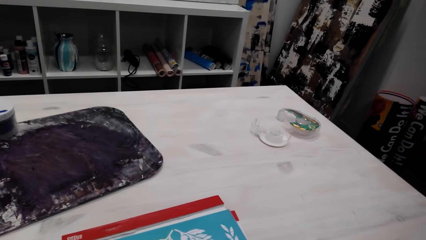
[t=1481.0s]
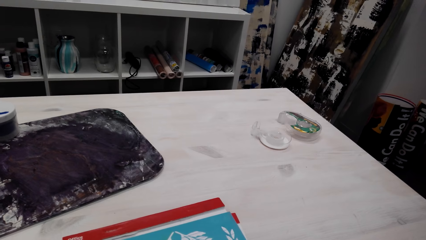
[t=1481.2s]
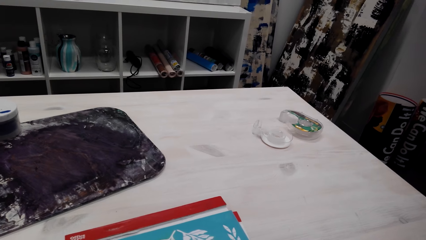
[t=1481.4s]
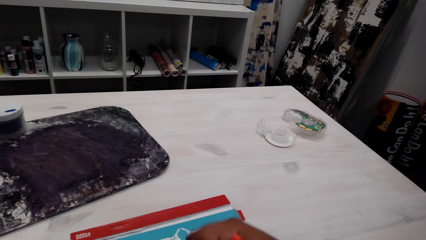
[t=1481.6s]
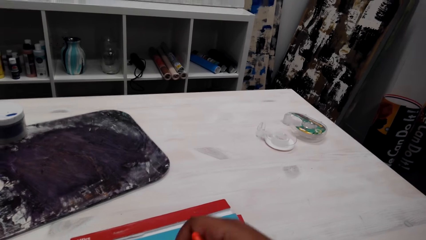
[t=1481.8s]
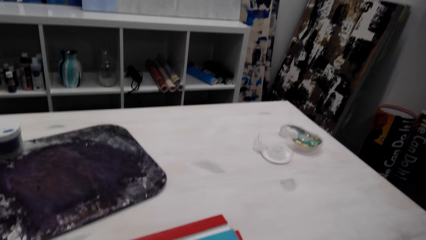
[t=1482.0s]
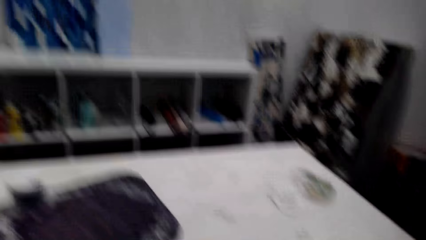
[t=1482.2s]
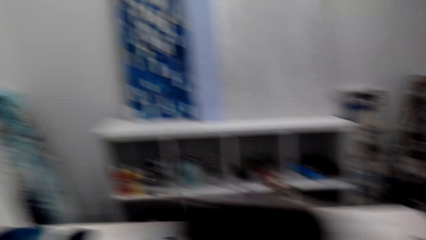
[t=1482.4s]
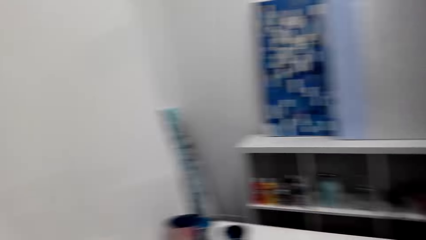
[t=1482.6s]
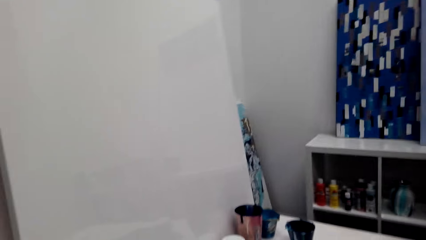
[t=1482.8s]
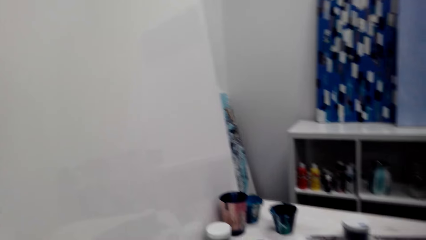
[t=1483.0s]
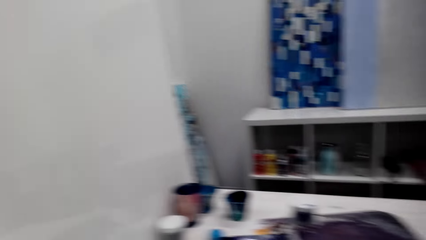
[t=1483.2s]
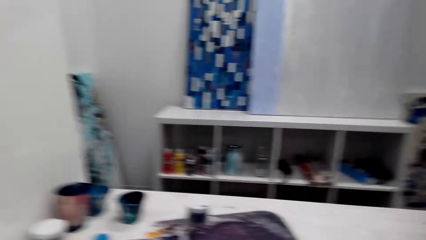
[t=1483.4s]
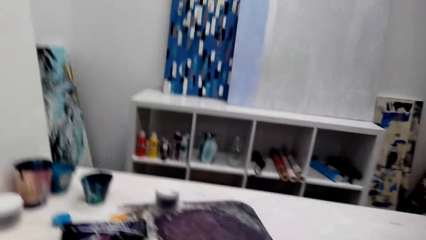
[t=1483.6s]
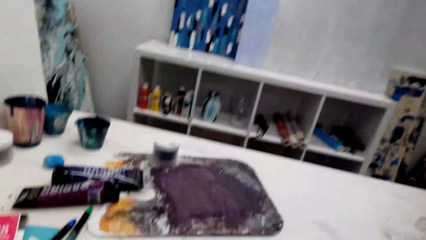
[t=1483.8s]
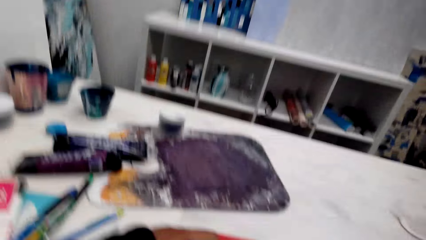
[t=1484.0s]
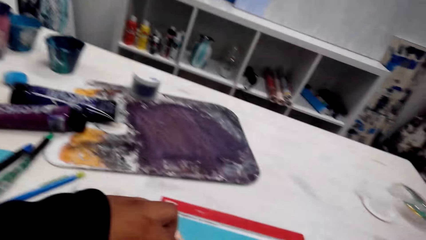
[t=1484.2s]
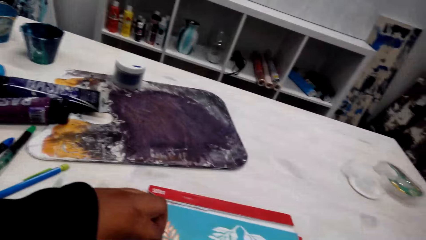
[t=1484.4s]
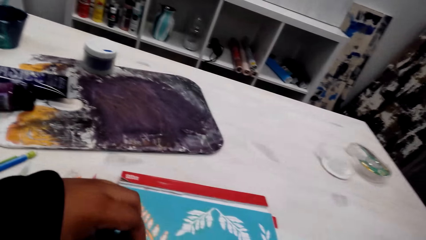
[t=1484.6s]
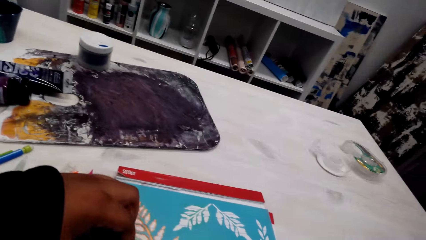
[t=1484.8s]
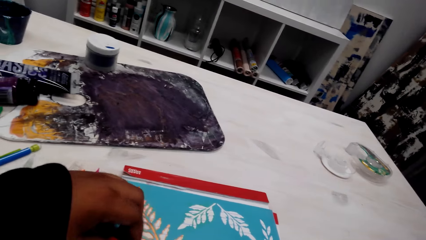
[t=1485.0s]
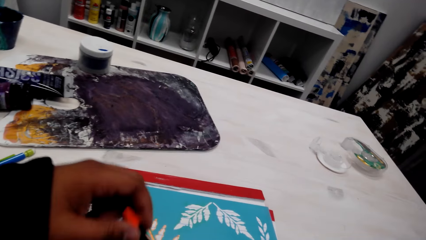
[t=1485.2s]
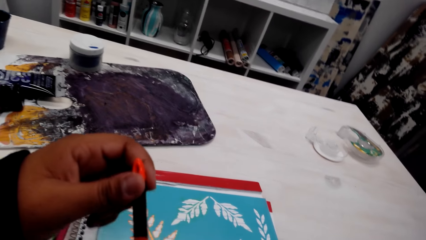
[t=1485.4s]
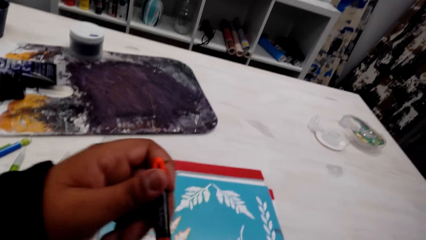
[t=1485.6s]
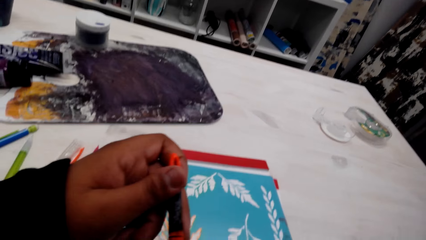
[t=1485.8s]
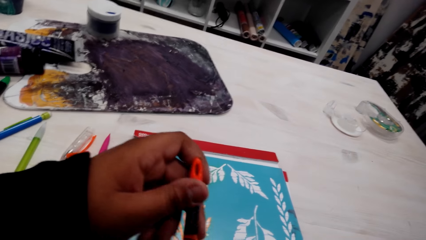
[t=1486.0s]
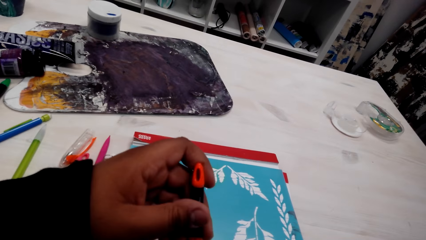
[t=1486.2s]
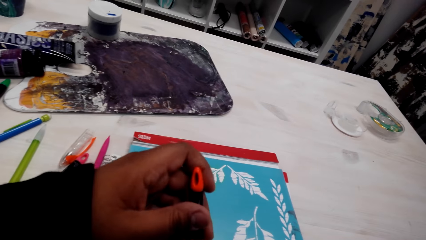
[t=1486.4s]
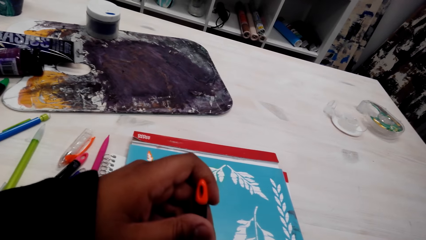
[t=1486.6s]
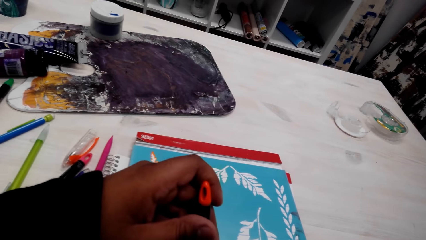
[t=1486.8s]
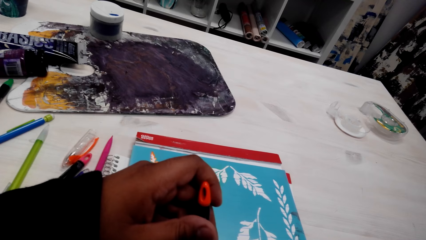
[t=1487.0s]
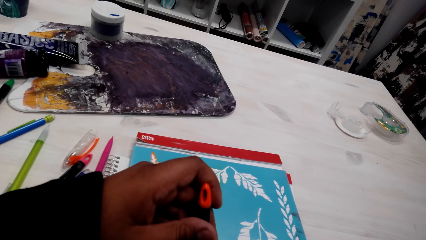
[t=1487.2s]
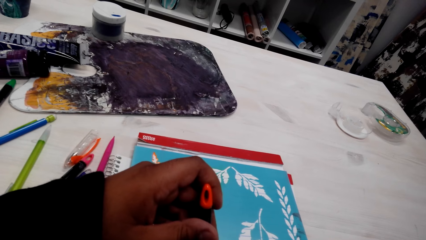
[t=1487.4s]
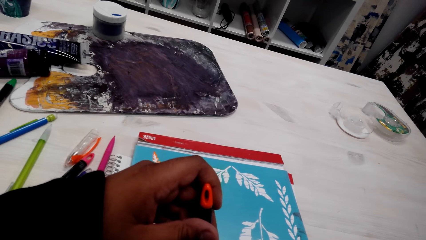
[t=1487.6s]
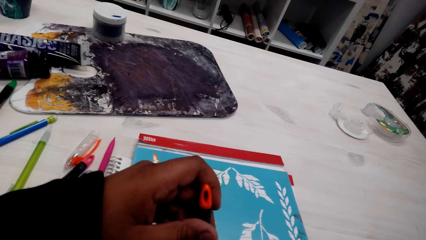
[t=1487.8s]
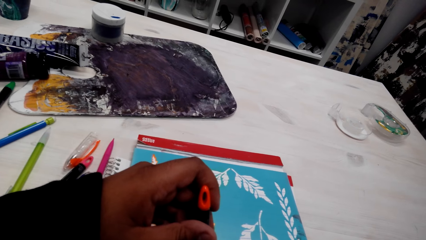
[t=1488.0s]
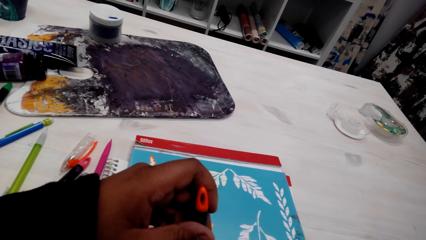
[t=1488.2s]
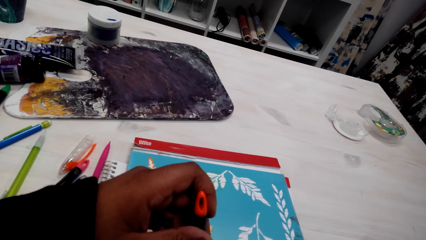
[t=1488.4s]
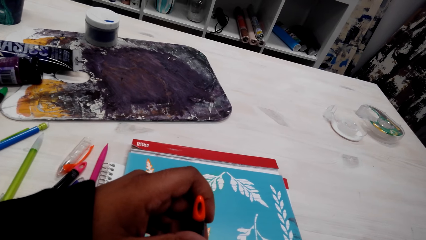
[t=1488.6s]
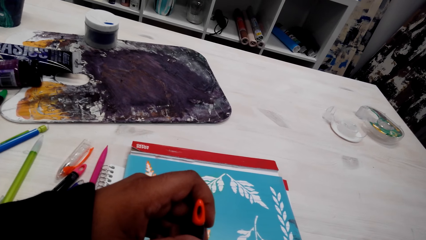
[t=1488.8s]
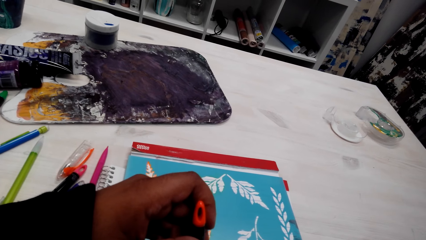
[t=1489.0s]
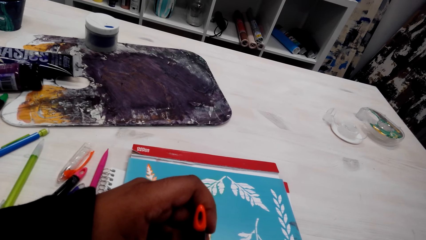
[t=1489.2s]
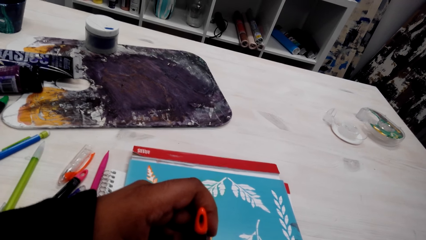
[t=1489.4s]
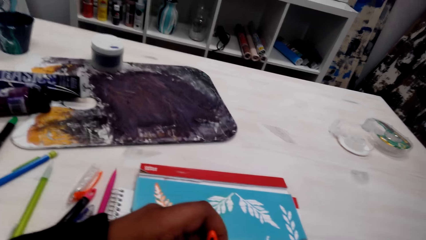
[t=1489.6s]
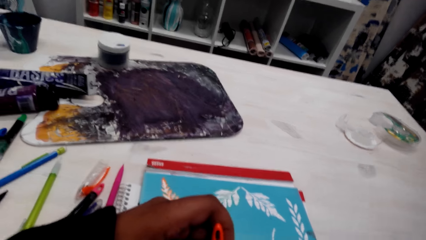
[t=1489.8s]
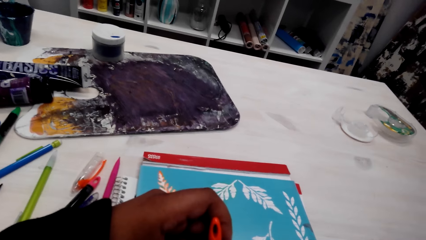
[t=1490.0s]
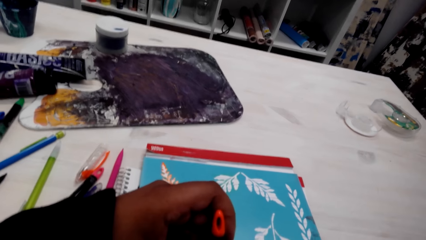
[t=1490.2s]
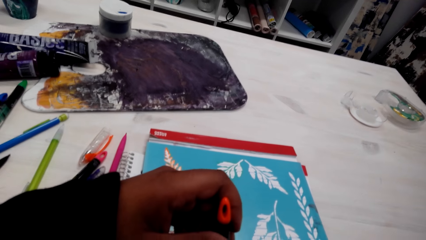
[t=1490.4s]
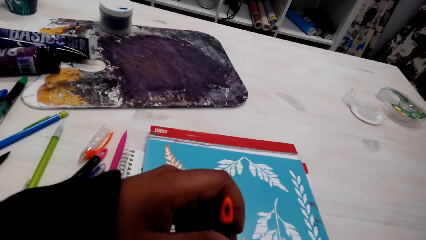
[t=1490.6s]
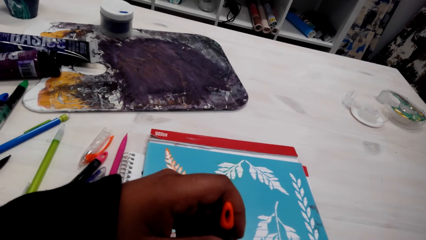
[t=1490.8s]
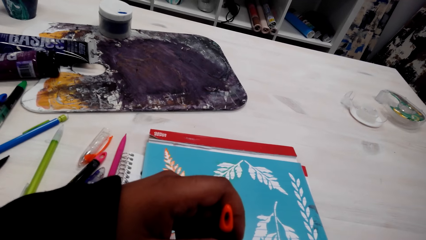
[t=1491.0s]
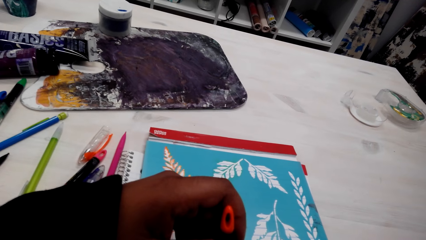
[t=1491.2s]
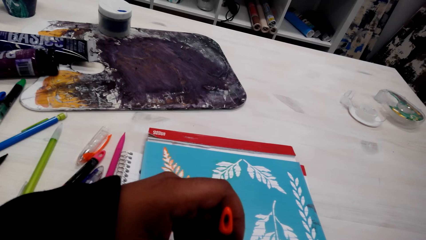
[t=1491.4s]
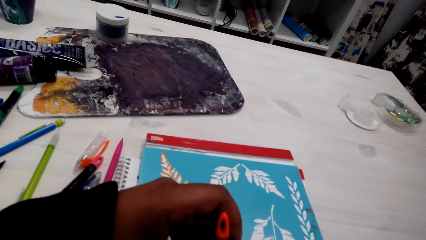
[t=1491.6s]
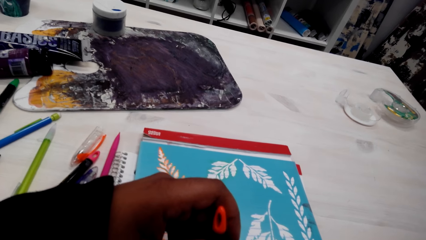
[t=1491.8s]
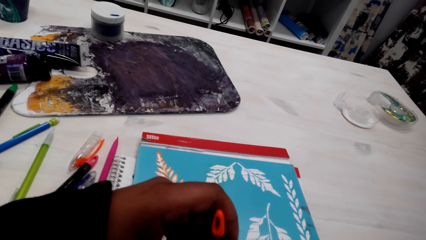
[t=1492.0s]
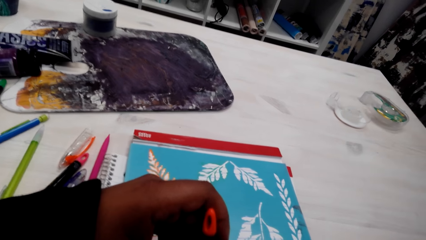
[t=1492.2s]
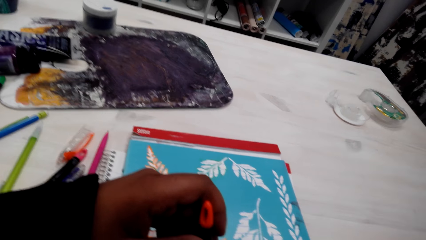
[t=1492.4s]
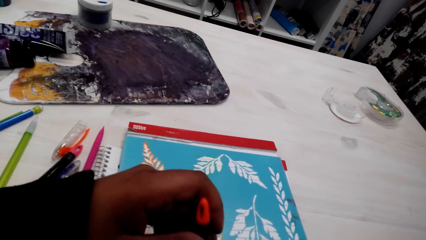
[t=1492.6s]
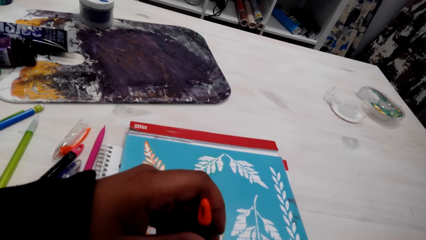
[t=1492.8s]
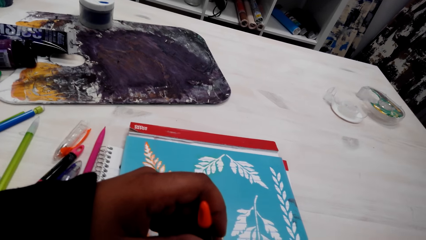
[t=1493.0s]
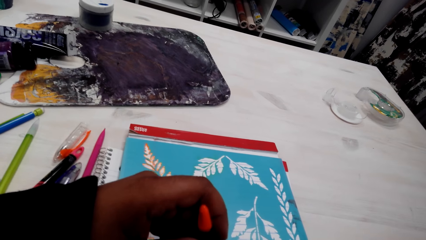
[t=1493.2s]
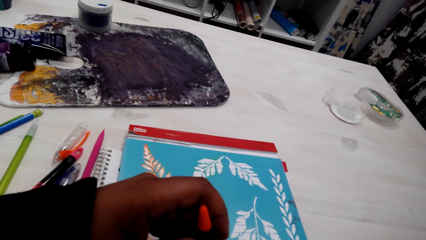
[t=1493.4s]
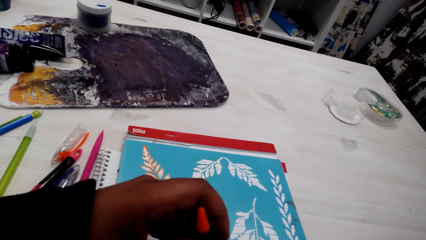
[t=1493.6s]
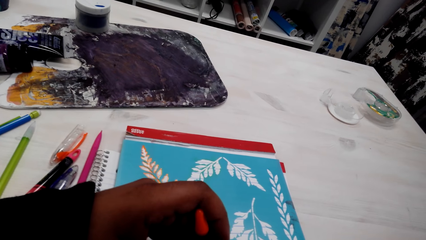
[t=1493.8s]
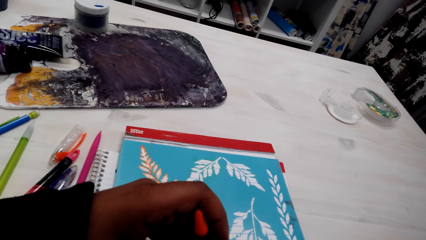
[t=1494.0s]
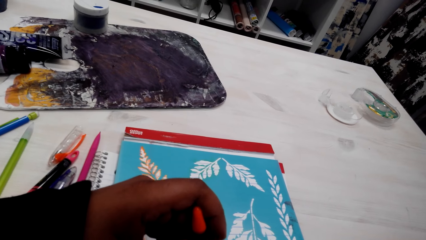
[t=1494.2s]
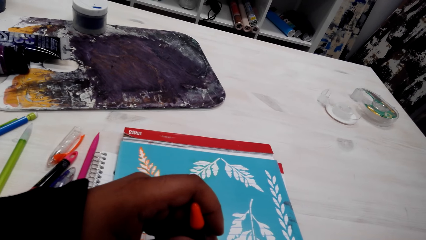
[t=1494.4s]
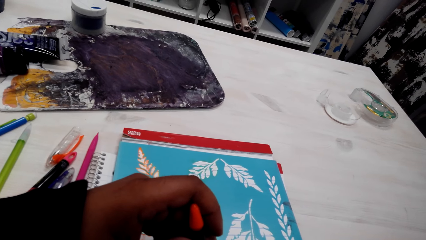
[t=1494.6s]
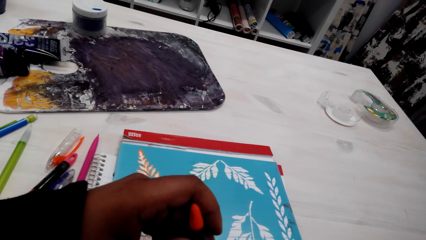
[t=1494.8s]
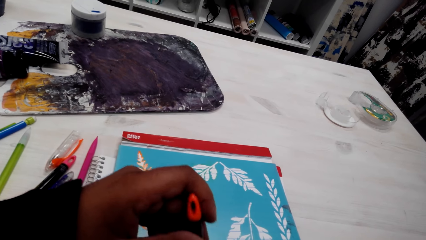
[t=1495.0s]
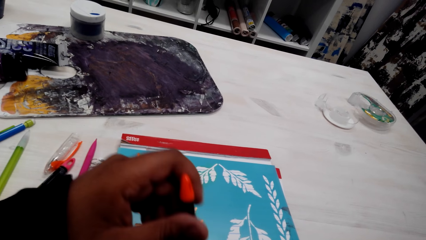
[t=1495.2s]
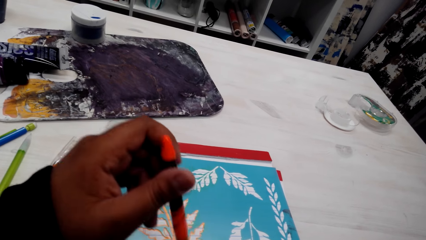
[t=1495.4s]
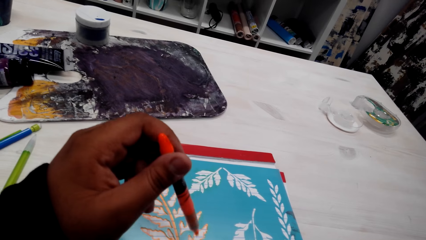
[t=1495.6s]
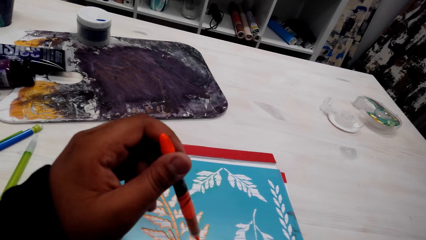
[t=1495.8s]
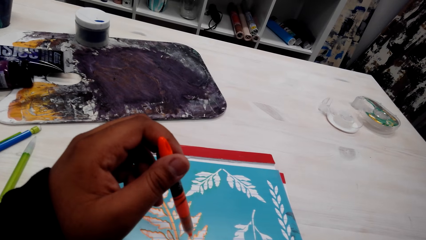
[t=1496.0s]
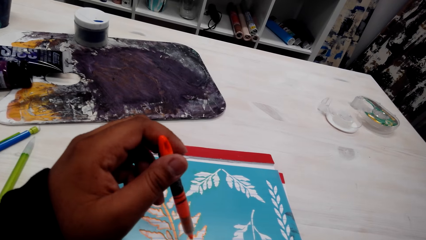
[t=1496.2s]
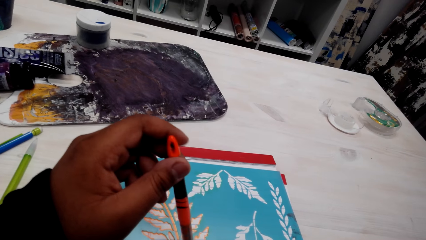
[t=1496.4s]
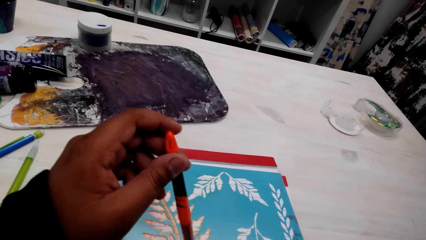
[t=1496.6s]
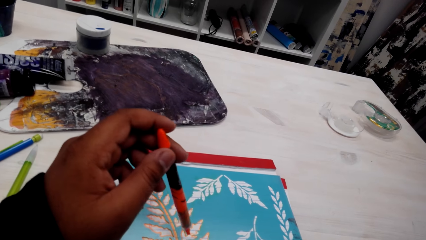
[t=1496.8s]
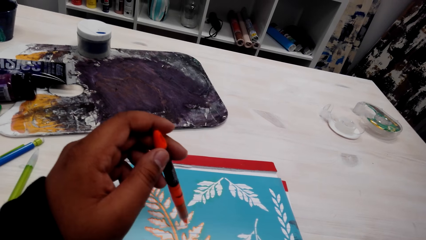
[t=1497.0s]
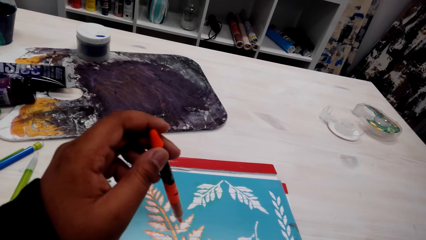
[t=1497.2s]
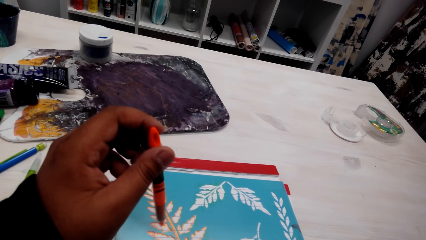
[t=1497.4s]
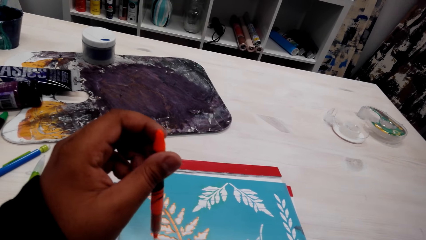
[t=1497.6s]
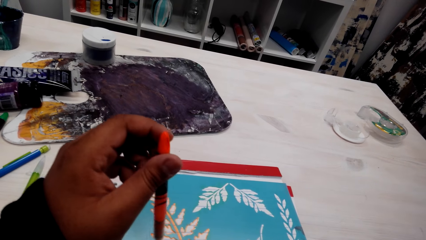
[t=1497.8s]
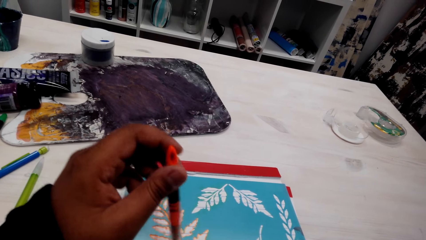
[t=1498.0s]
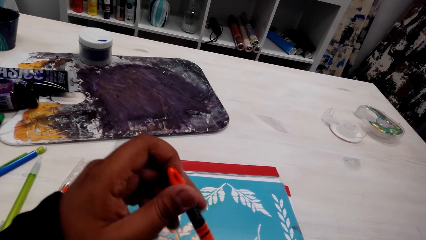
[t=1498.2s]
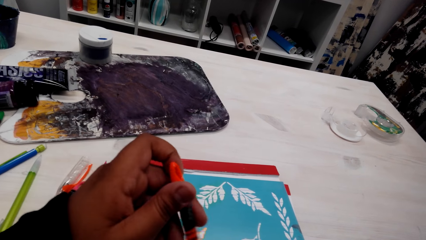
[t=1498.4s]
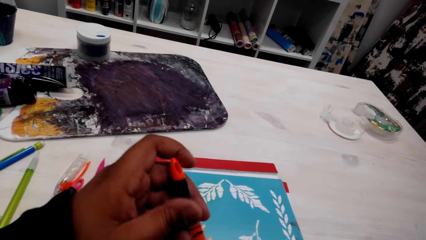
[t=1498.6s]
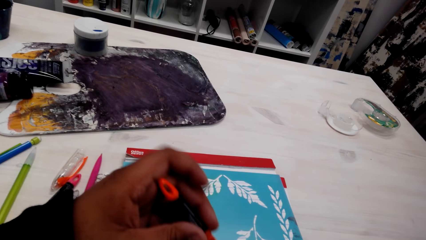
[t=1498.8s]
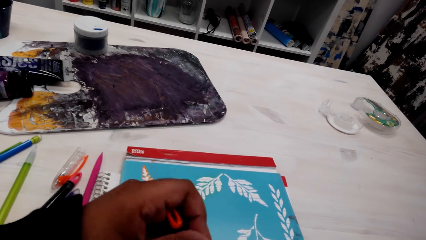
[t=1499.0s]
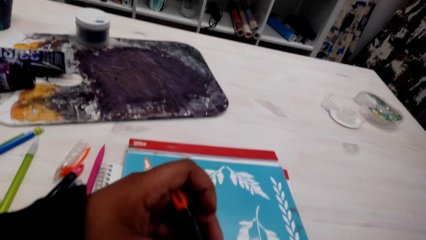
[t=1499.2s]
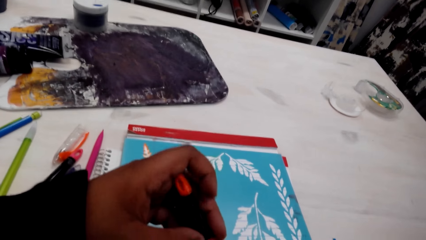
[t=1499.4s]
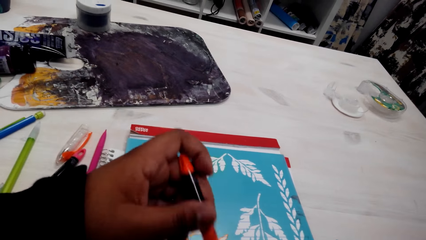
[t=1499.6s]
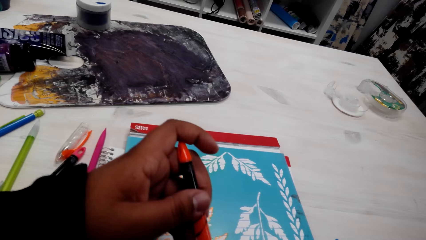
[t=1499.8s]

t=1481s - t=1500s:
The camera wearer looks on the other hand. They look at the drawing. They hold the pen.
